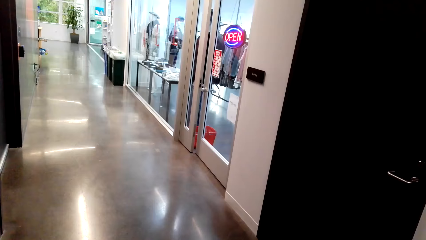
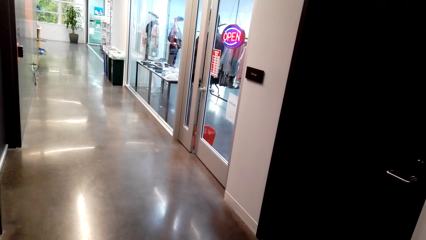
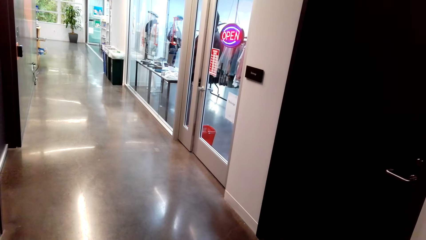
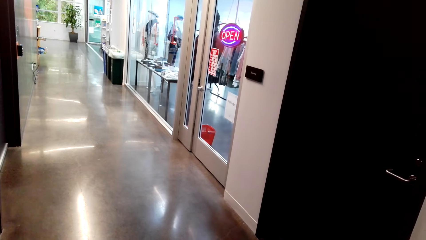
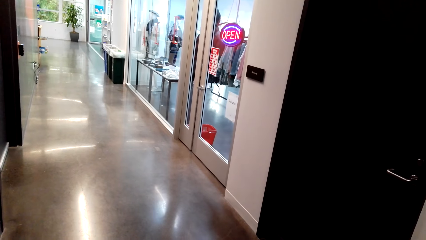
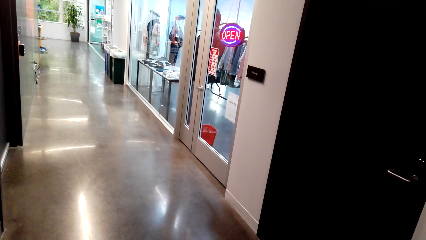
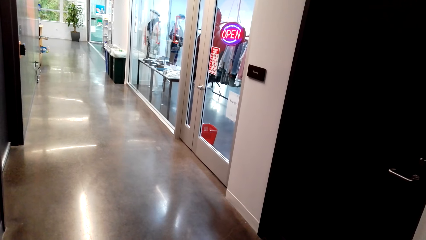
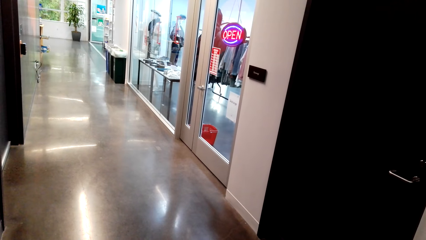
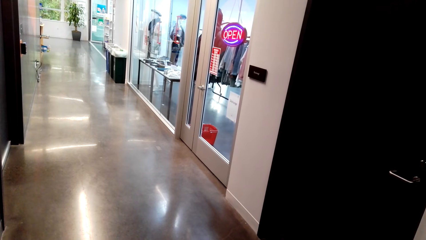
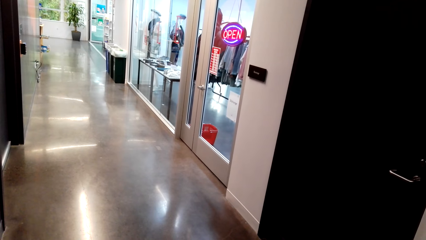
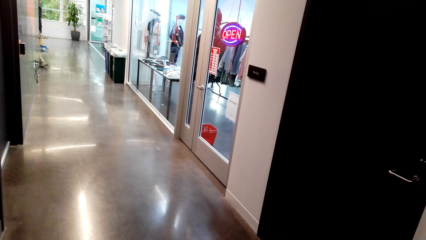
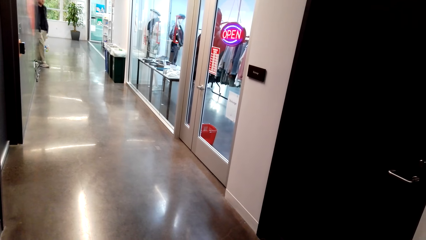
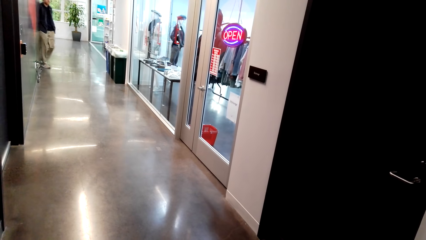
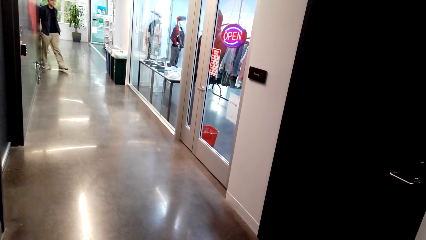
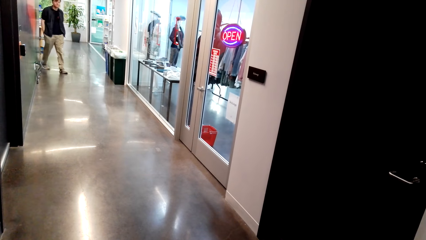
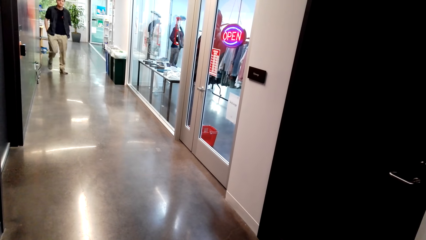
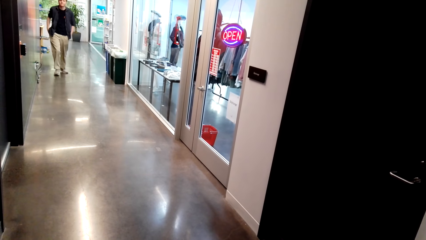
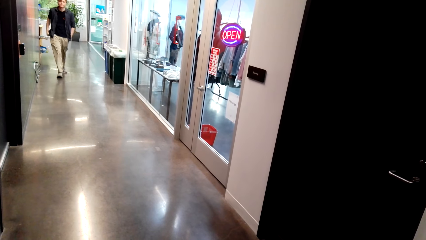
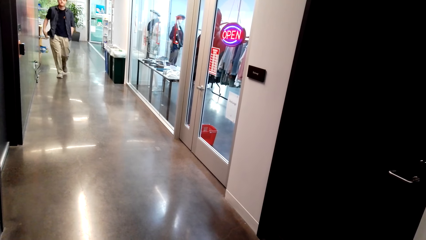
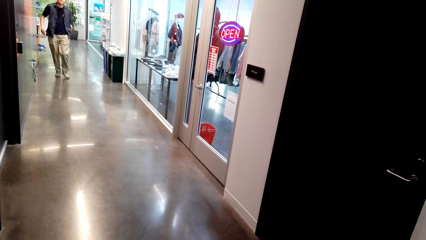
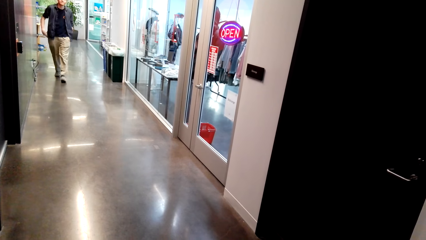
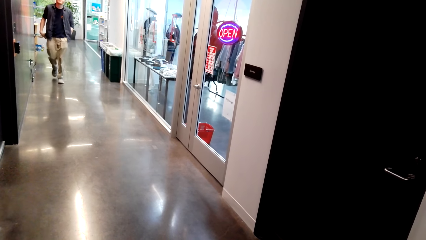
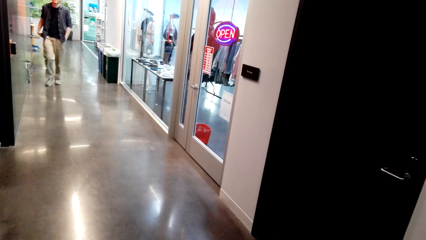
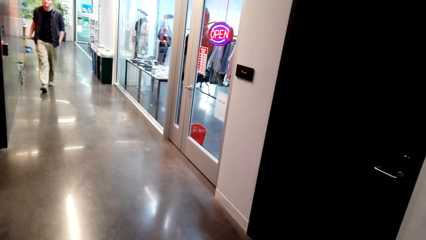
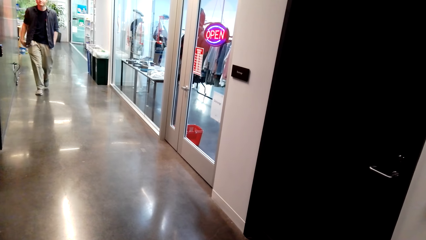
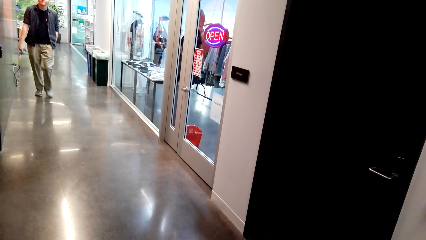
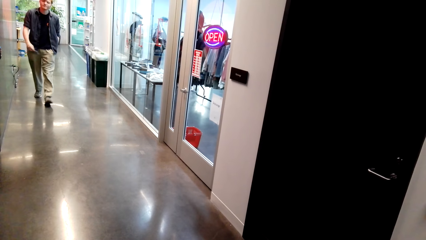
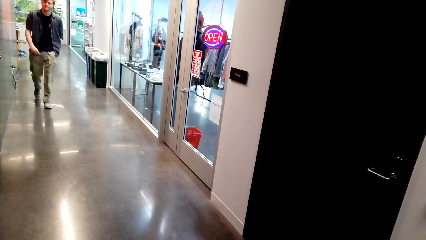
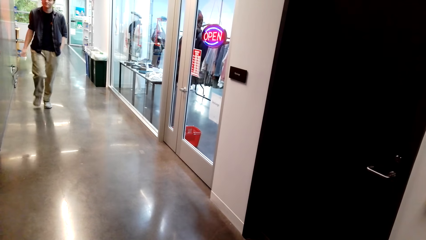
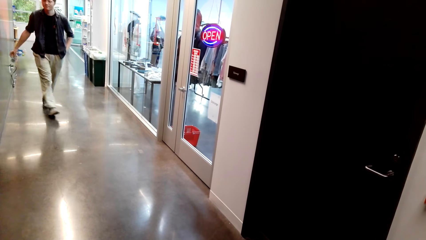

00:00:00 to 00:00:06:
The camera wearer stands by the corridor.

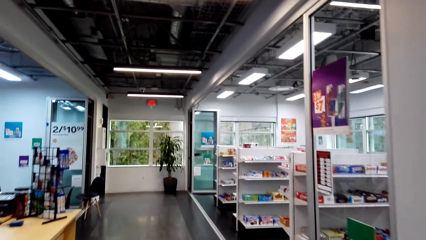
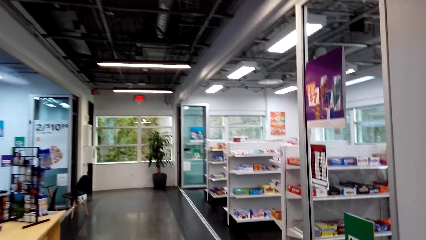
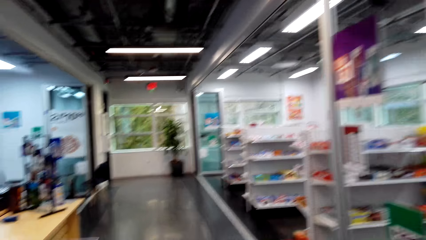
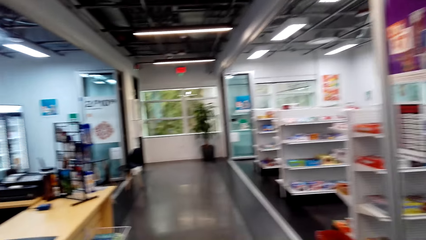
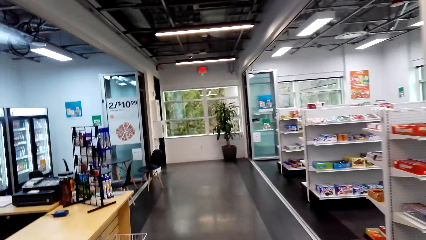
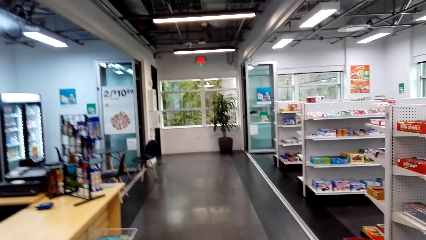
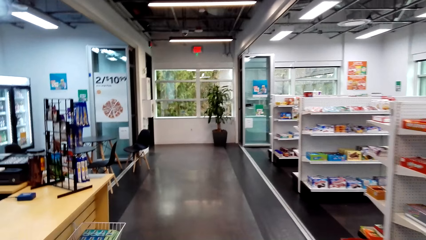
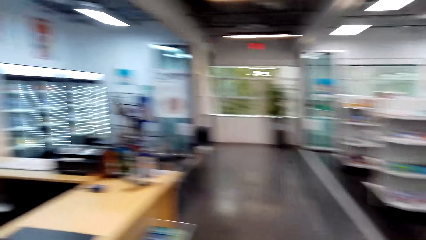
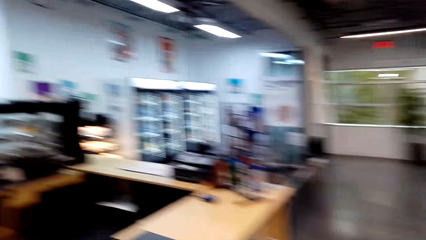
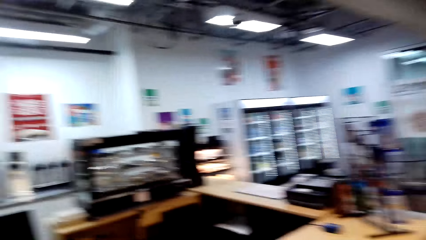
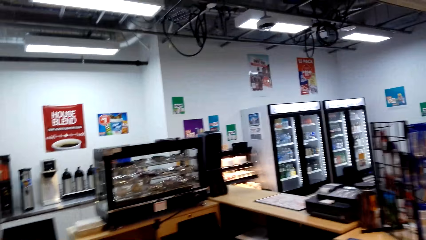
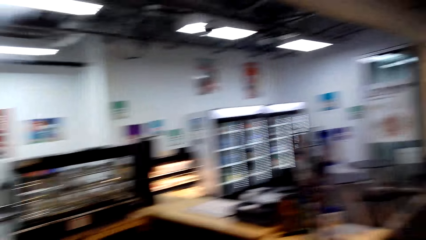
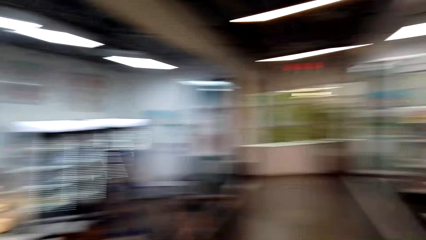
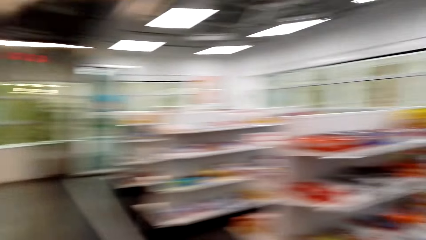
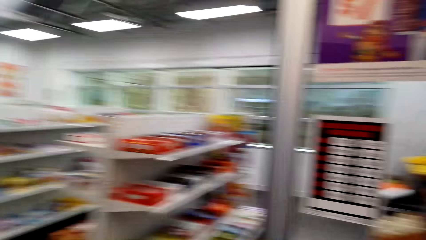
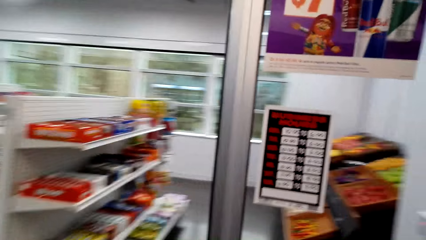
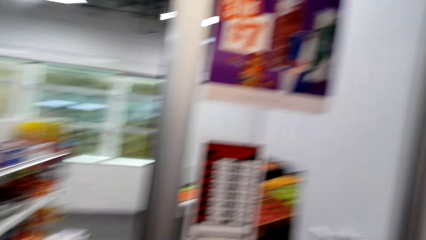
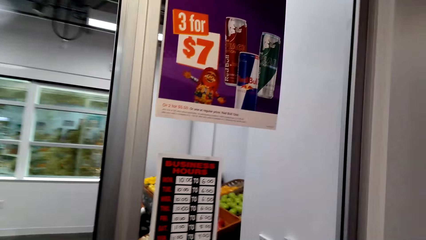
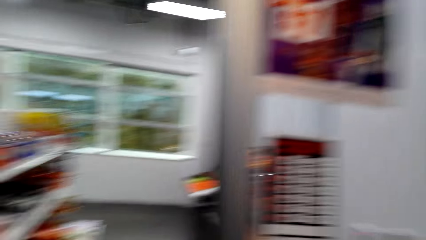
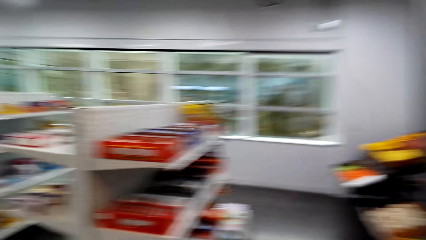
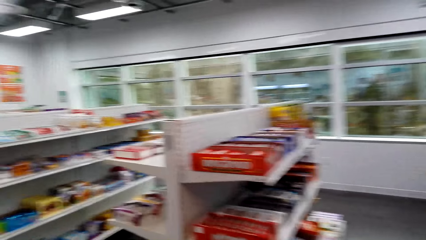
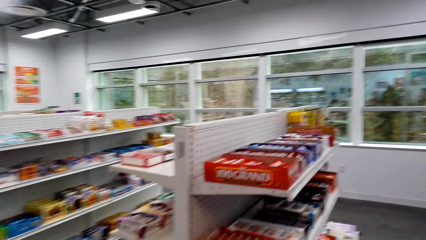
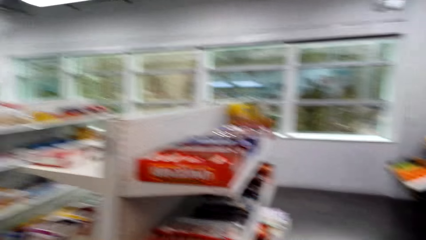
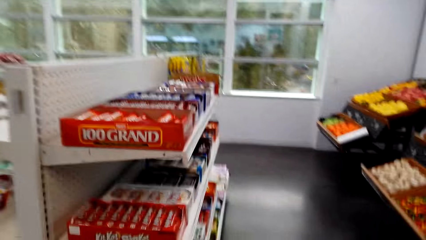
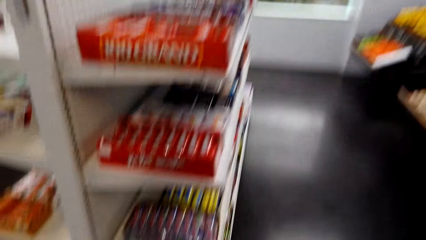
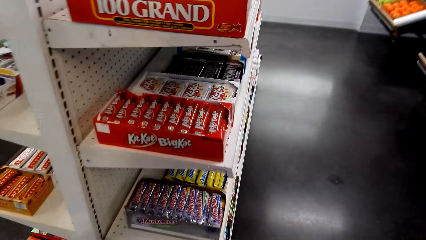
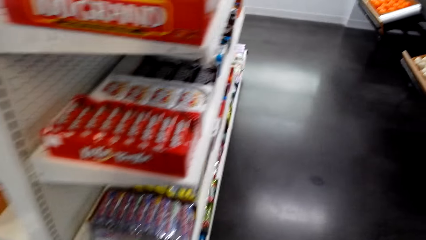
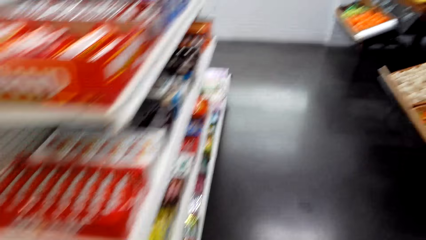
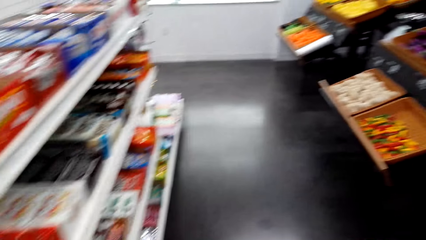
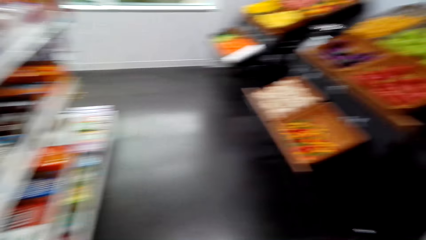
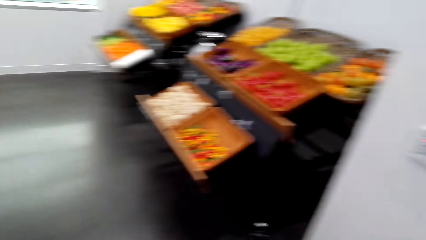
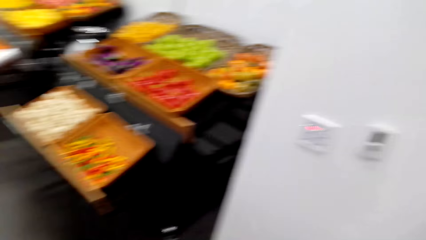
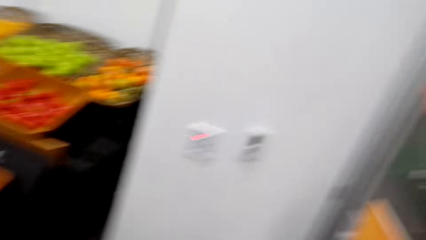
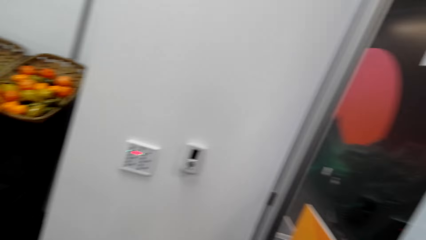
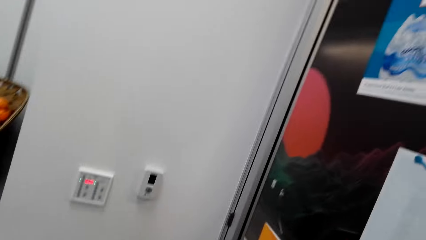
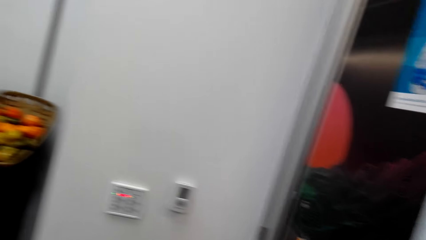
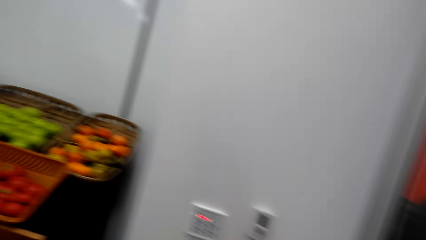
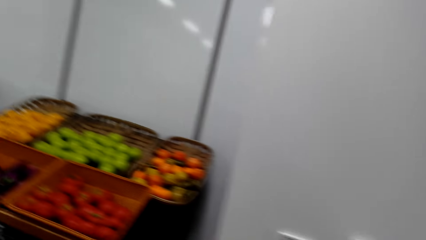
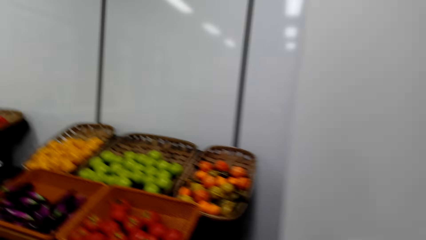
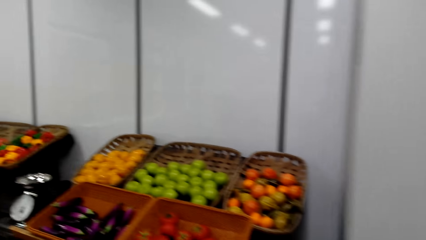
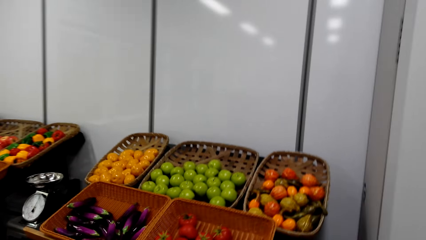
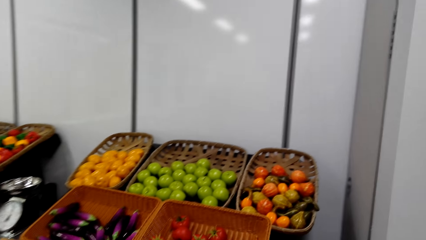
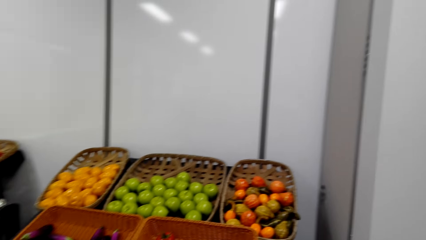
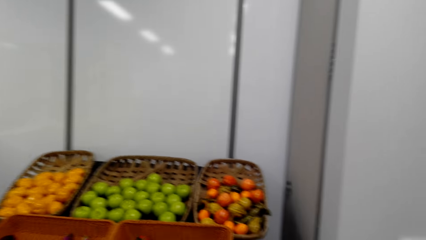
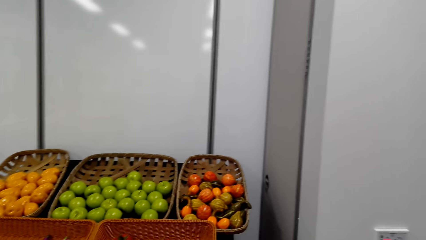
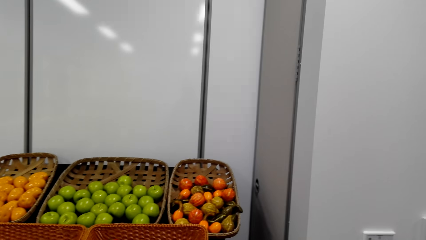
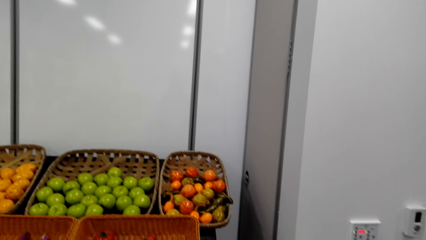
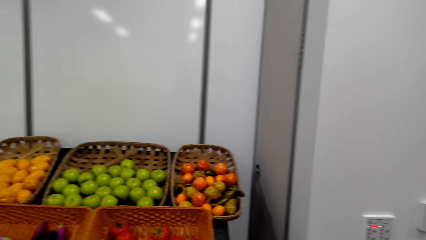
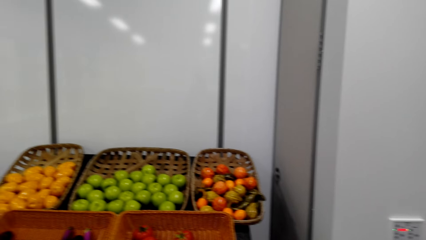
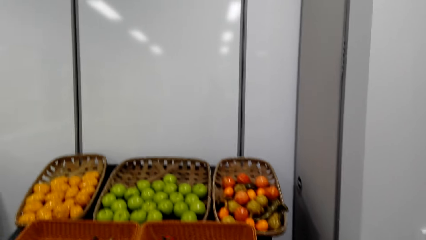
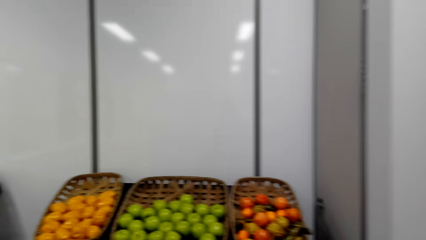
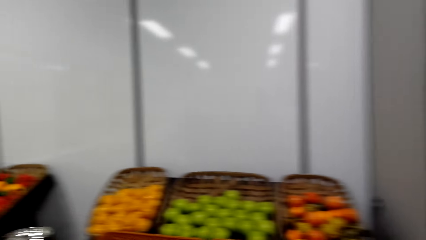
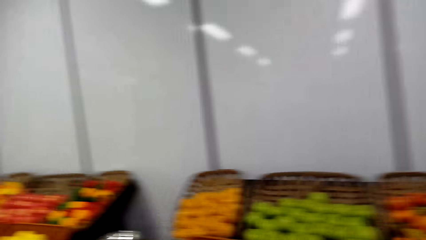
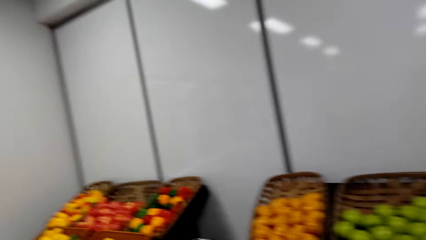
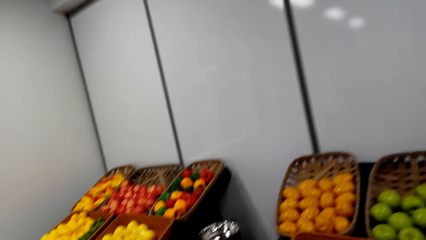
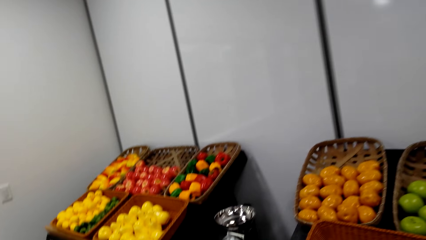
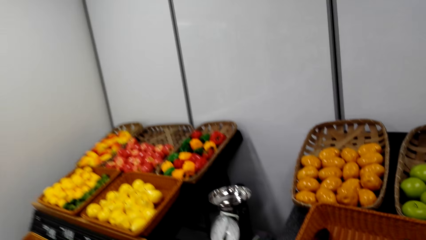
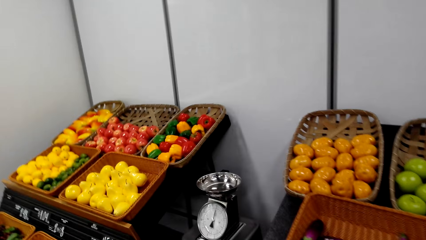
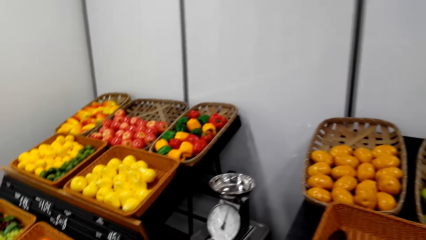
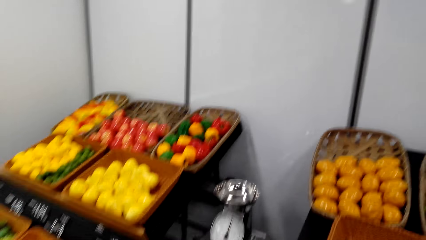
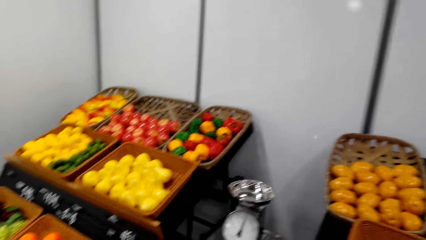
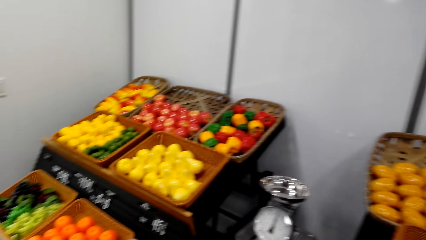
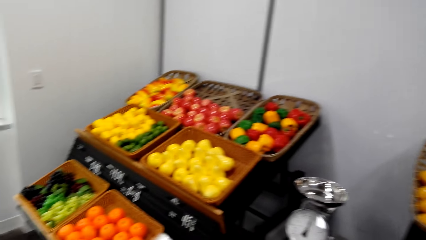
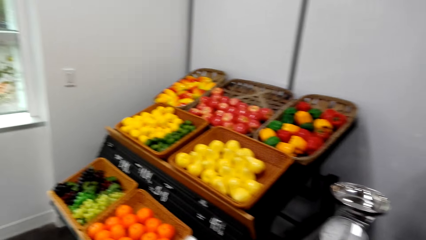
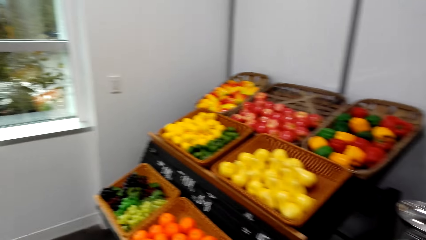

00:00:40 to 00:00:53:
The camera wearer looks around in the mart. They move around in the mart.
